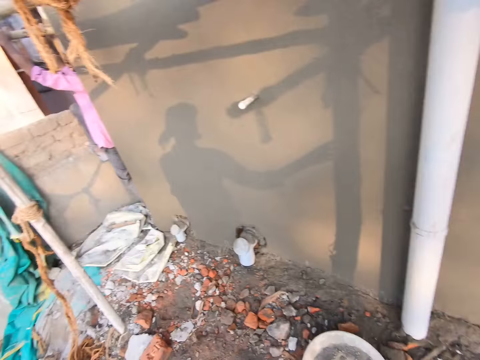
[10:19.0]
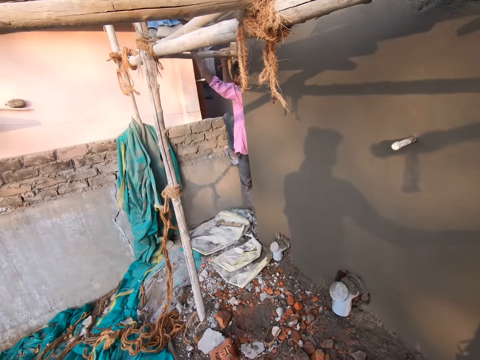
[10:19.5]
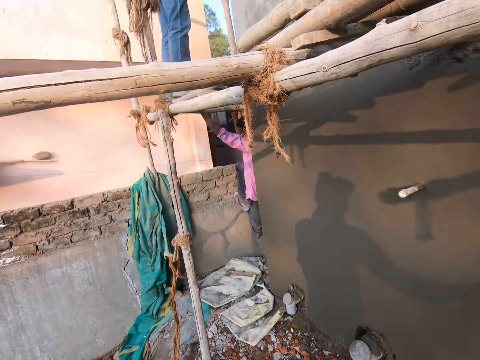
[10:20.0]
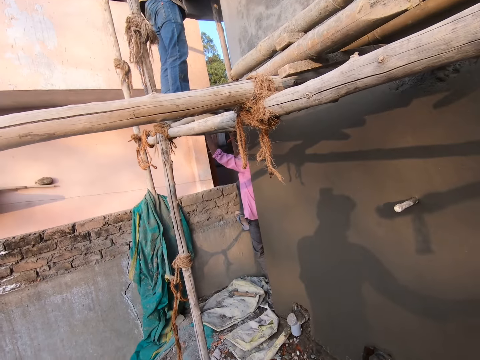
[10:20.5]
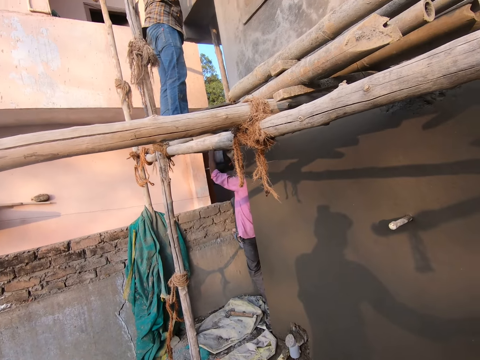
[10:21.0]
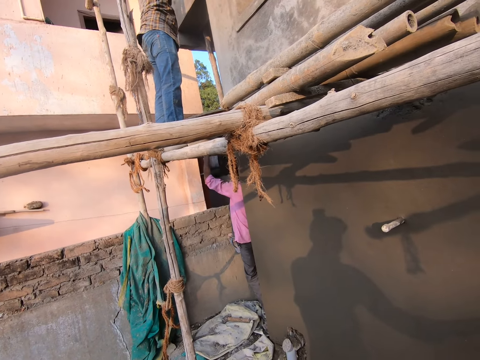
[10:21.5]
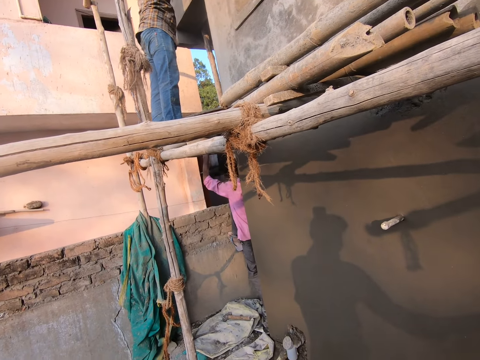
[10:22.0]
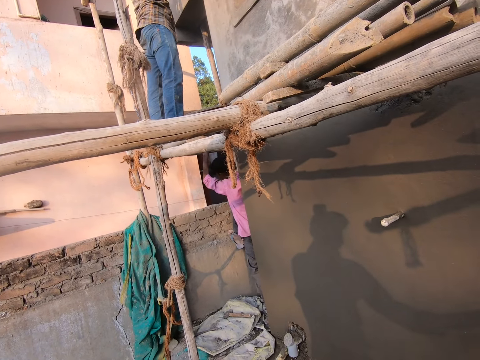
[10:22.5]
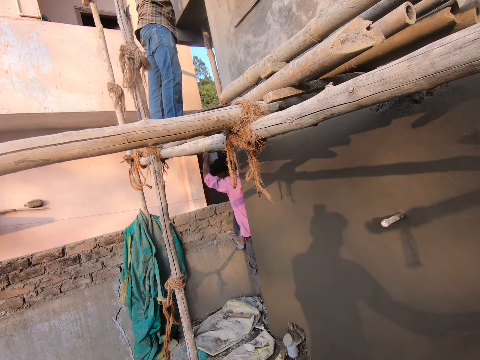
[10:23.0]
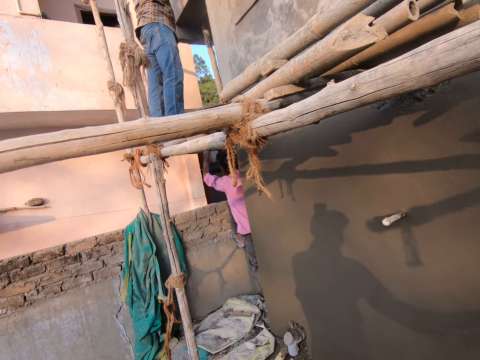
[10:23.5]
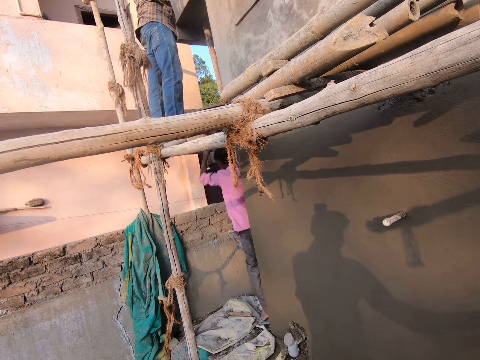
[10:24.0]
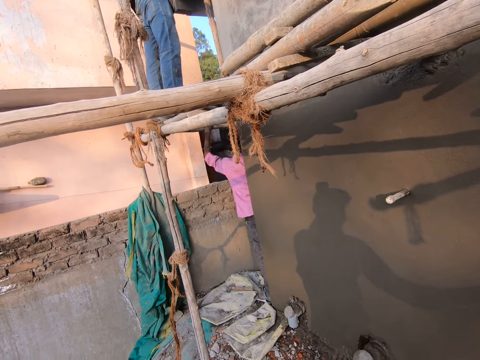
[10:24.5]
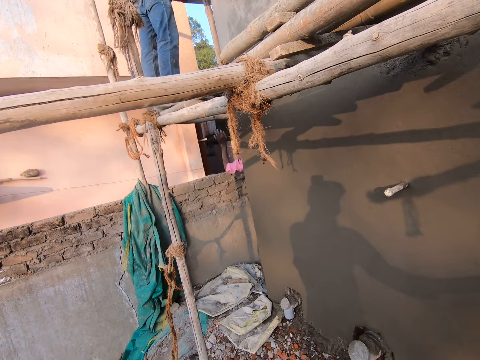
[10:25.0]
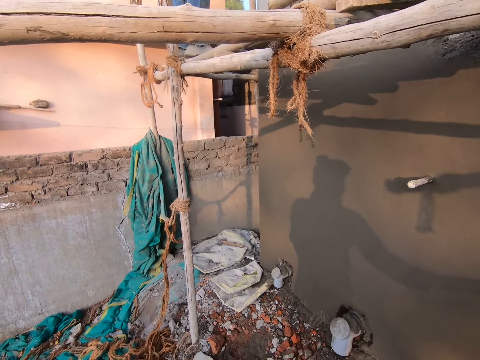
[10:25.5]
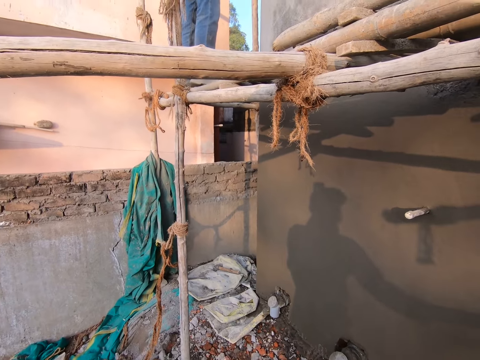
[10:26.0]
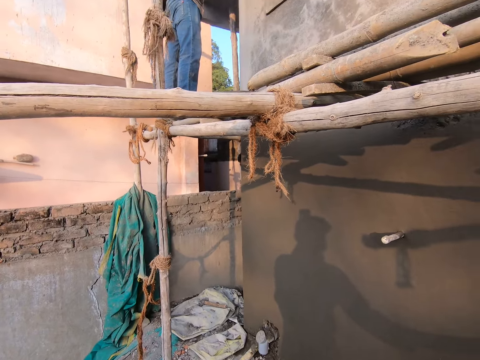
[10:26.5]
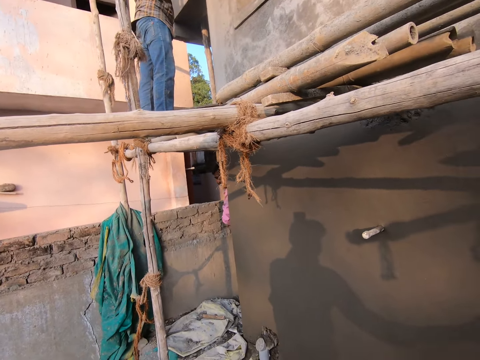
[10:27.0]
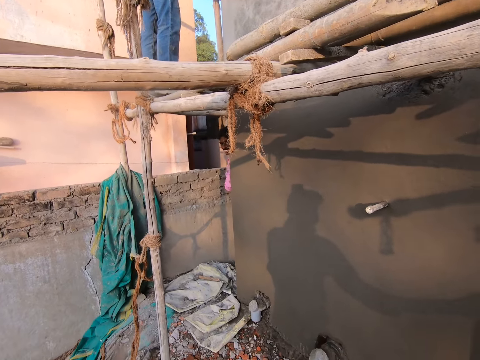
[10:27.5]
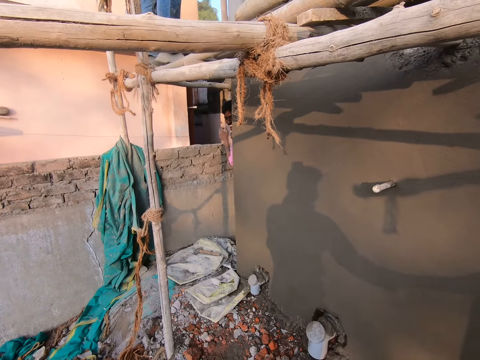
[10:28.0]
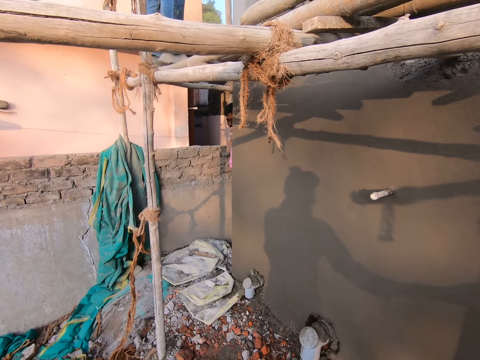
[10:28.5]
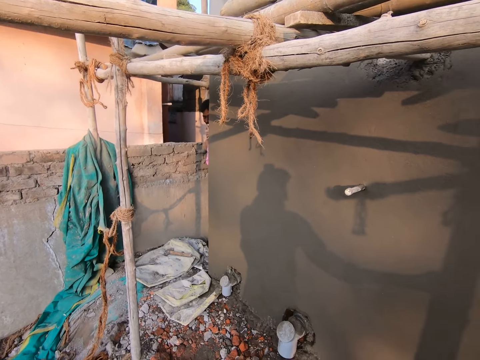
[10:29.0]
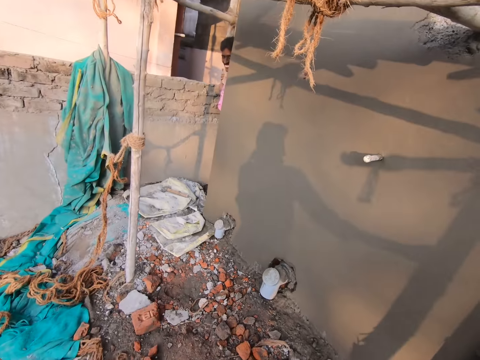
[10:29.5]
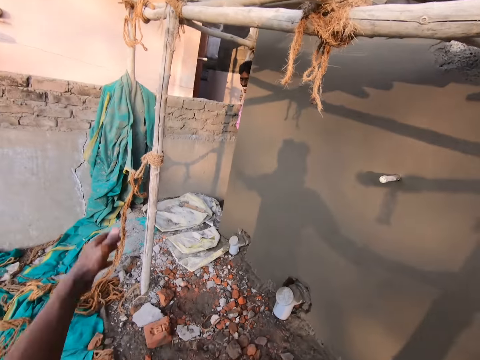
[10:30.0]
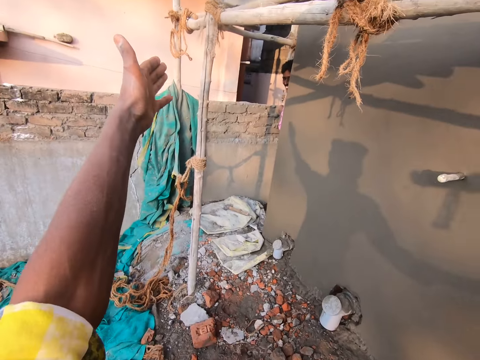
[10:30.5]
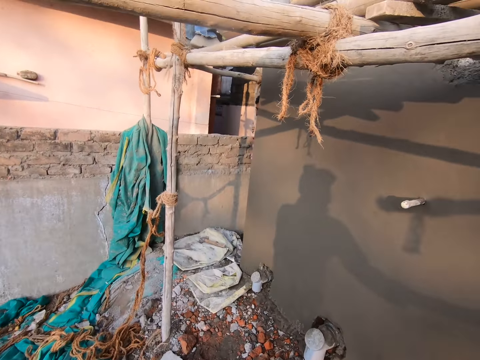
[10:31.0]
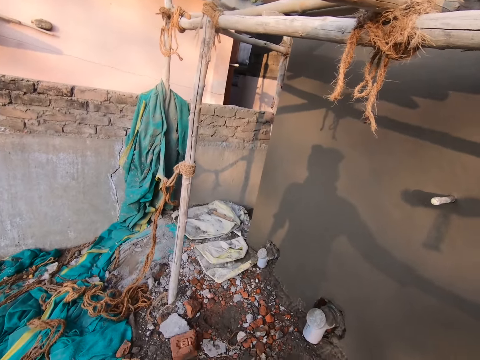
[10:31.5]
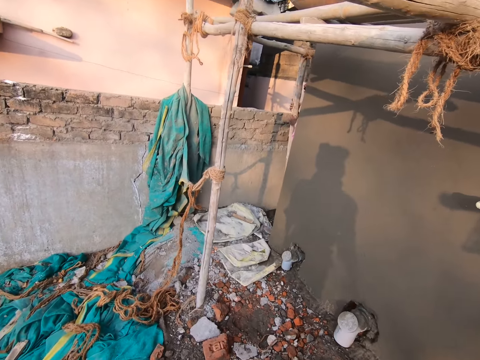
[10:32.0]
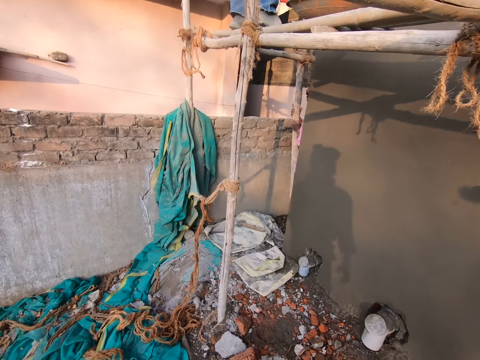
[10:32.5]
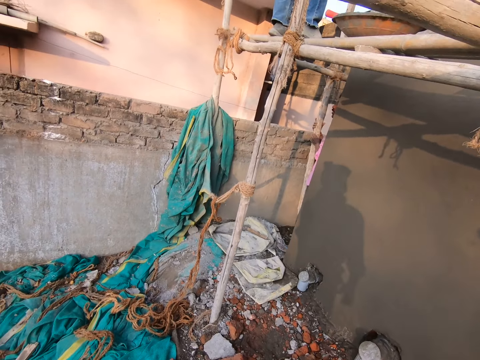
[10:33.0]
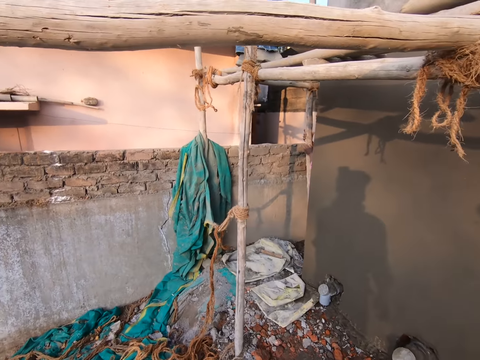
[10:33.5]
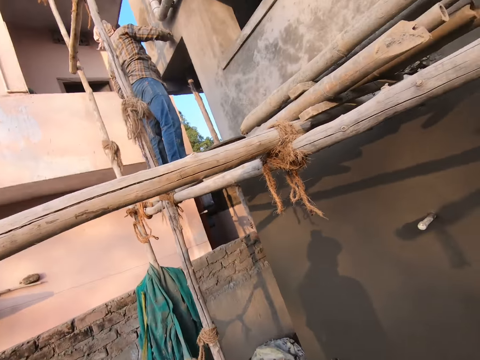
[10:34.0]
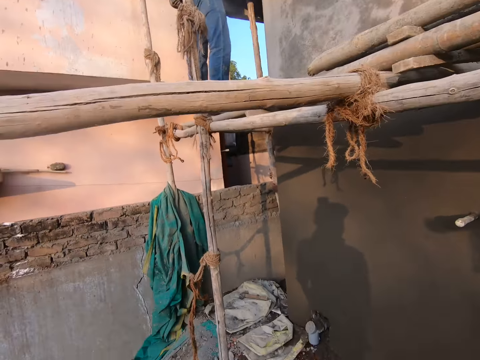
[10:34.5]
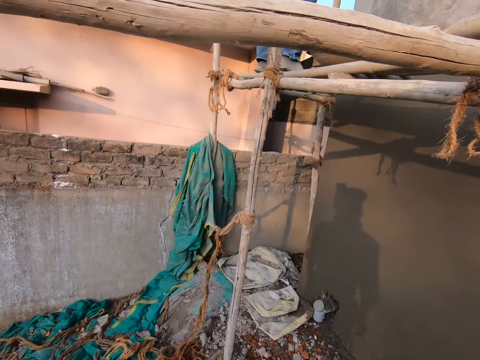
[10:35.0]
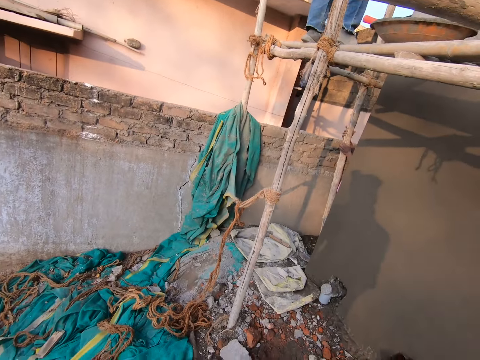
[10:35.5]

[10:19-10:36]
The camera wearer puts their right hand on a wood pole and holds the wood pole with a hand. A man tries to climb a wall. The camera wearer stares at the man. They move a hand, talk to the man, and stare at the wall.

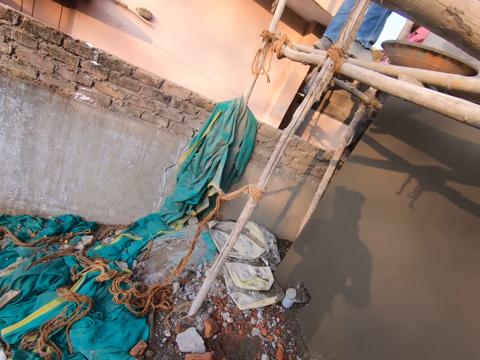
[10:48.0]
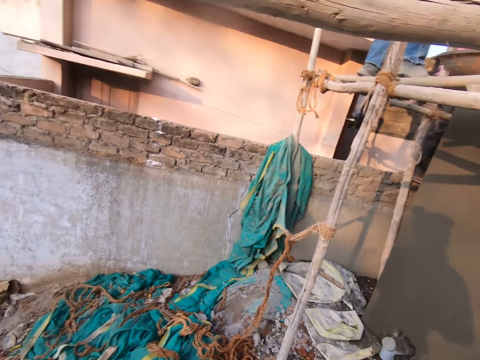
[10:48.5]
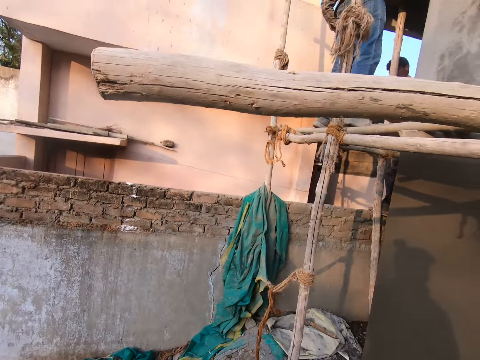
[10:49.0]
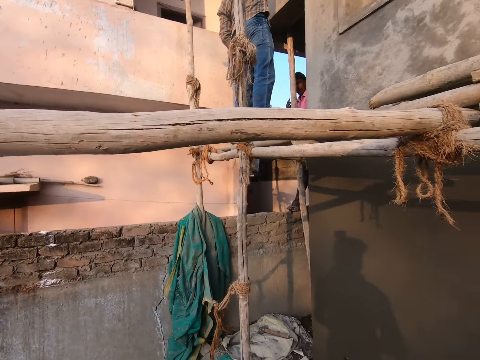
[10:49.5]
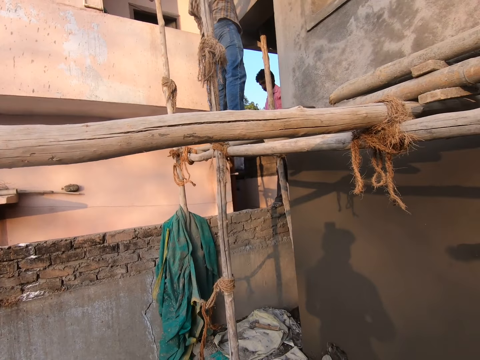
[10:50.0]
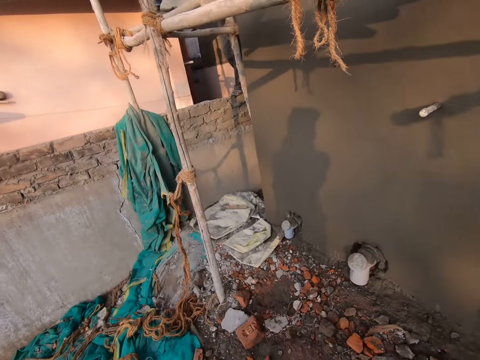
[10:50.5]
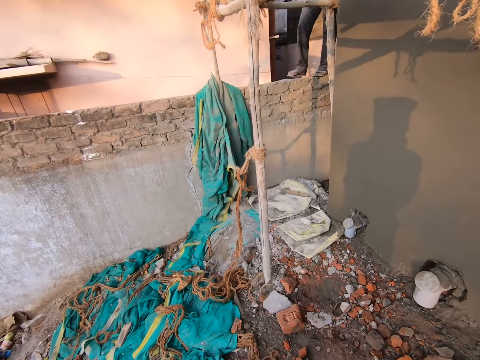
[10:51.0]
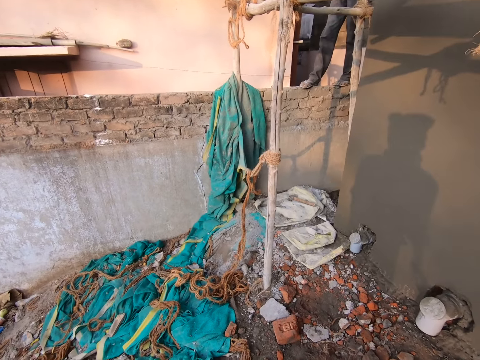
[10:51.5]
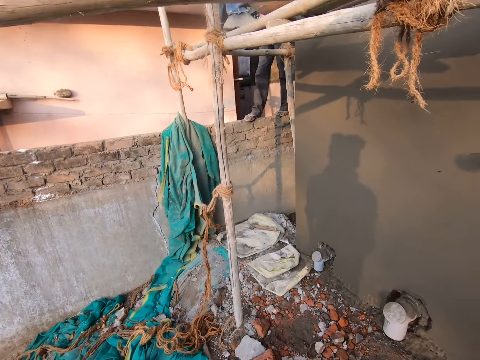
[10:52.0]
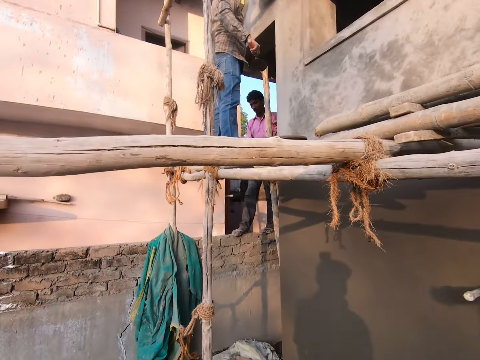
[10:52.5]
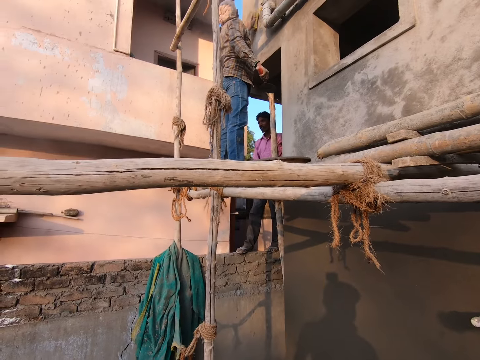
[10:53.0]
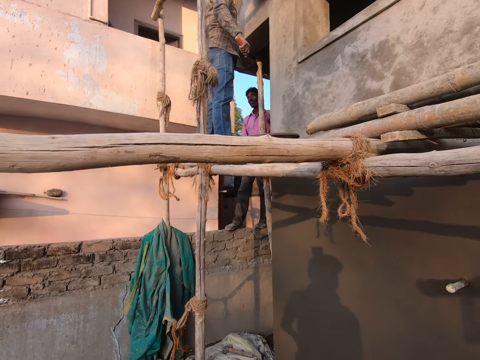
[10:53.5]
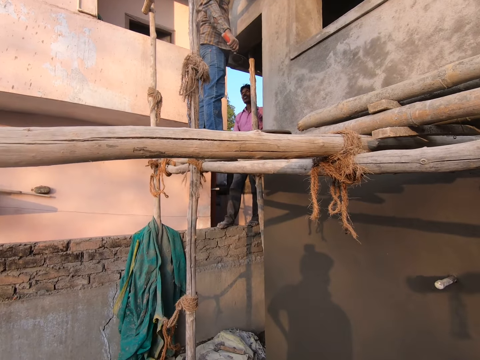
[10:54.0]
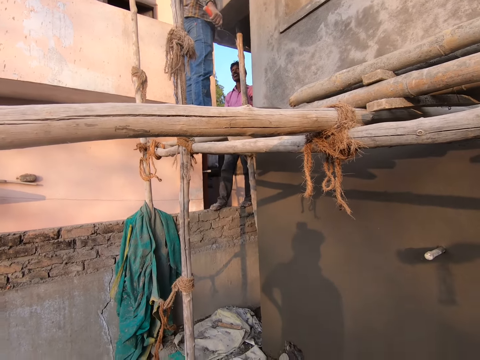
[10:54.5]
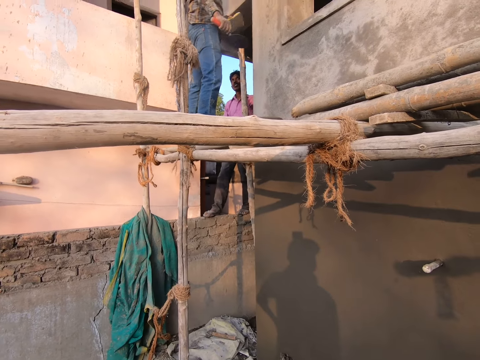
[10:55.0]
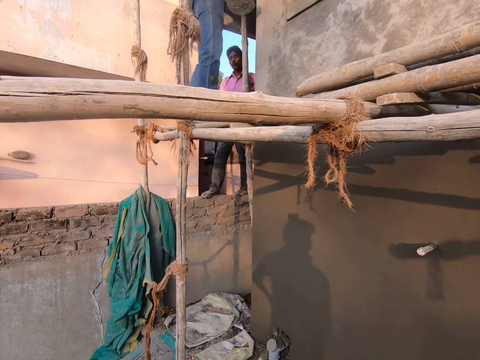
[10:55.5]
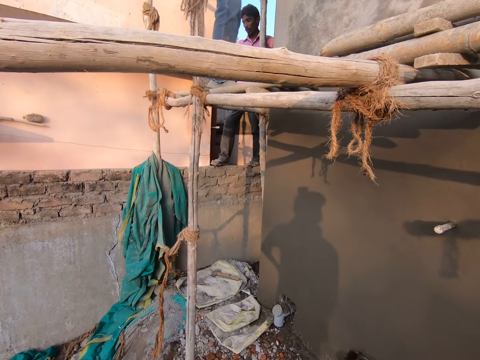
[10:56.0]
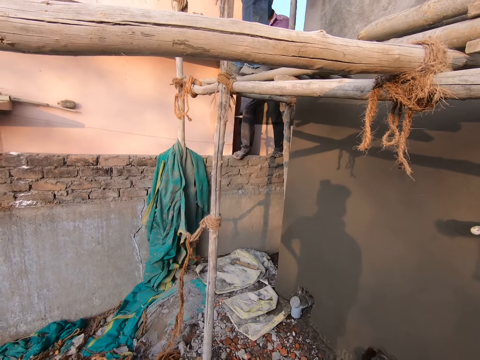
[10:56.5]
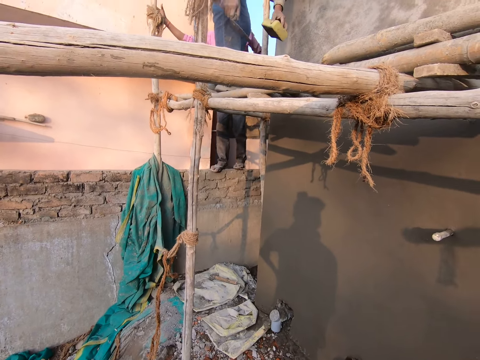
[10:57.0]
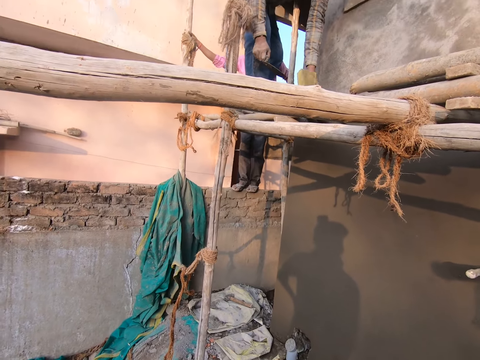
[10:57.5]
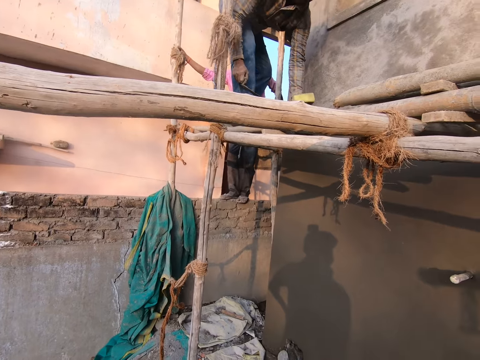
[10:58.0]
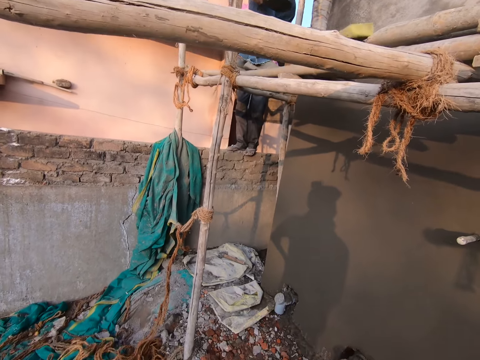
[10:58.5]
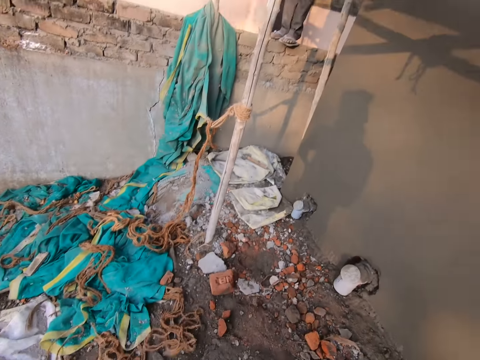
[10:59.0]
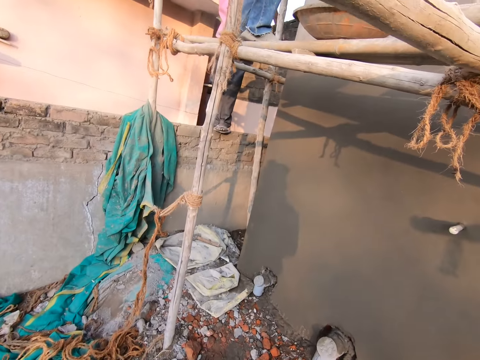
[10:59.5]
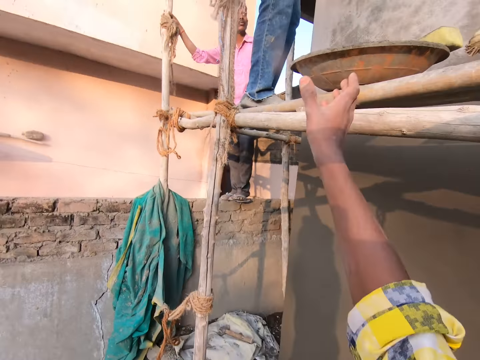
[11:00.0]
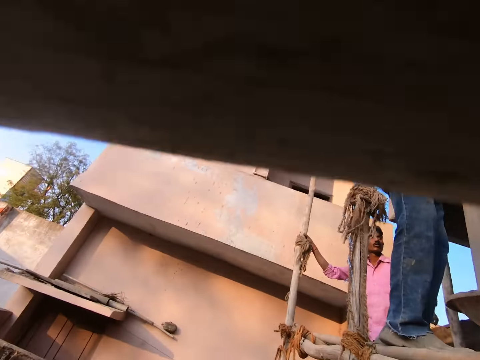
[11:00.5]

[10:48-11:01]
The camera wearer looks at a man. They look at the wall. Another man smoothens the wall with a sponge and puts down the sponge. The camera wearer looks at the ground. They take a concrete bowl.
